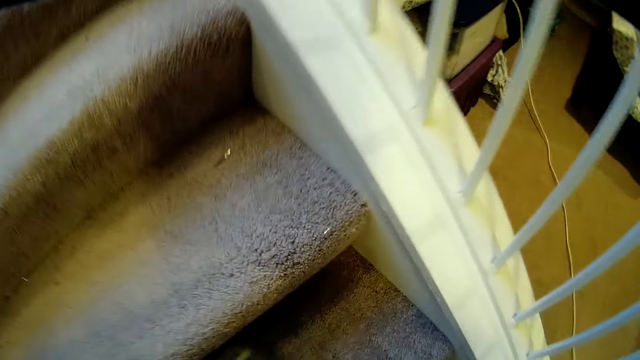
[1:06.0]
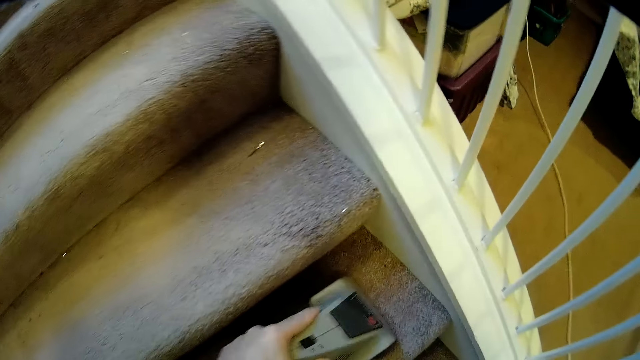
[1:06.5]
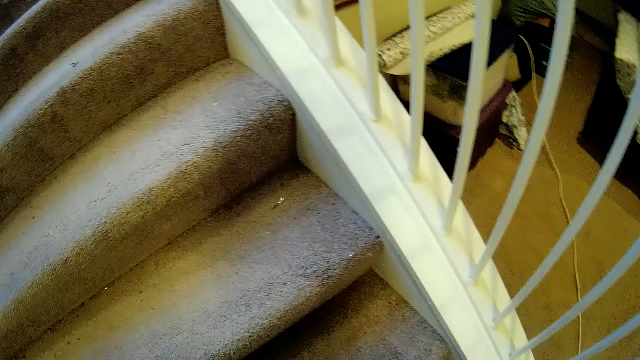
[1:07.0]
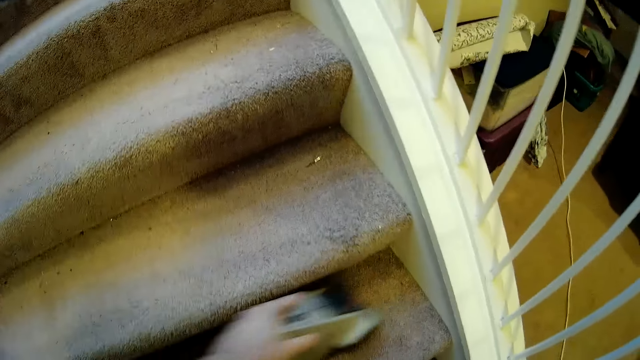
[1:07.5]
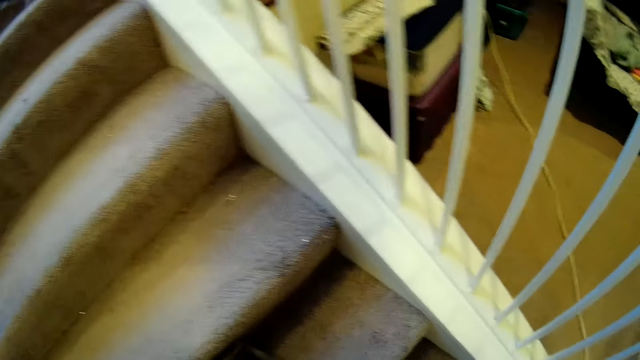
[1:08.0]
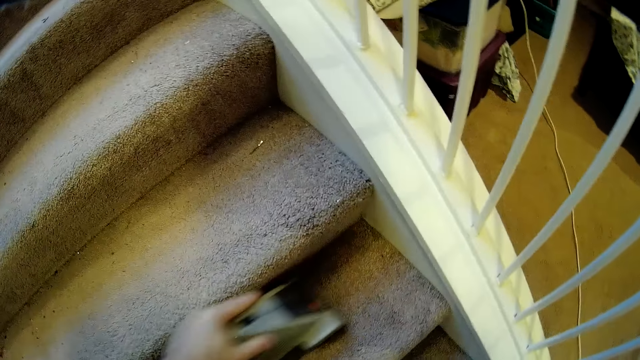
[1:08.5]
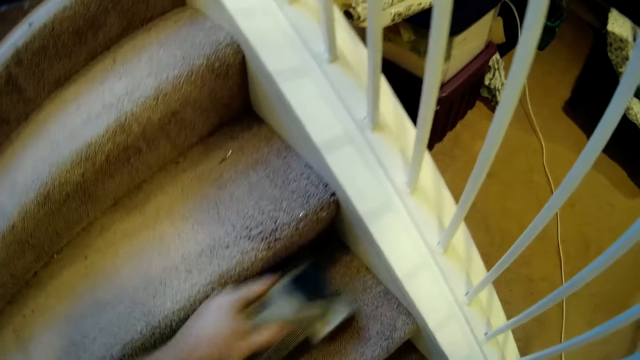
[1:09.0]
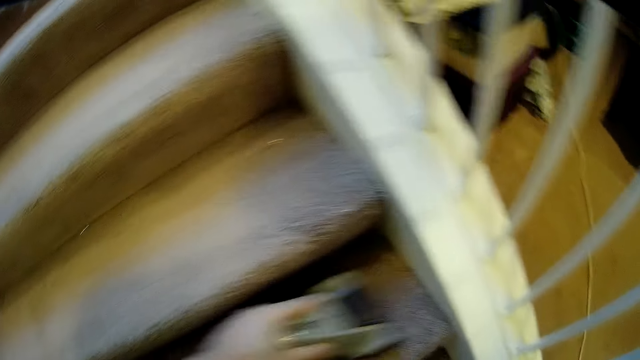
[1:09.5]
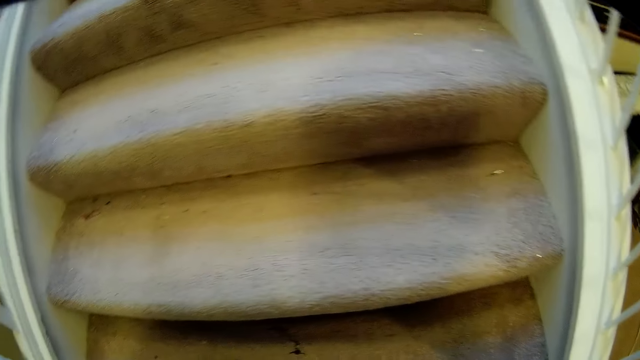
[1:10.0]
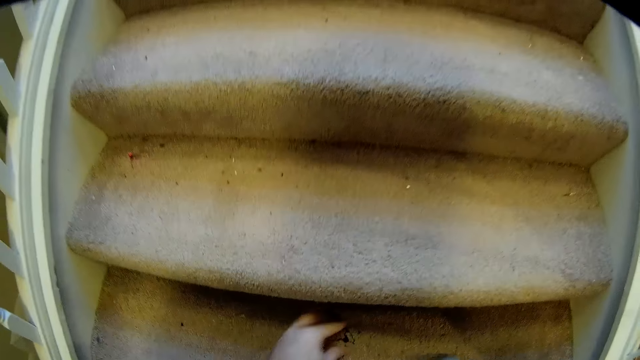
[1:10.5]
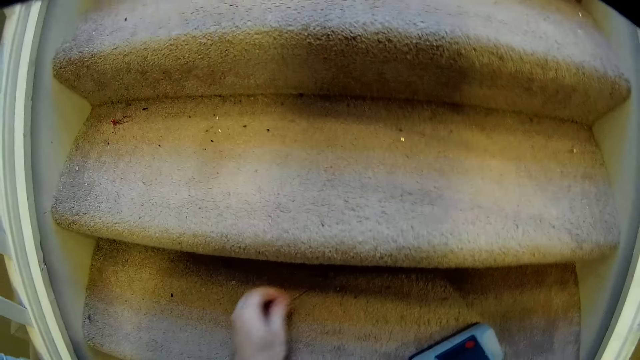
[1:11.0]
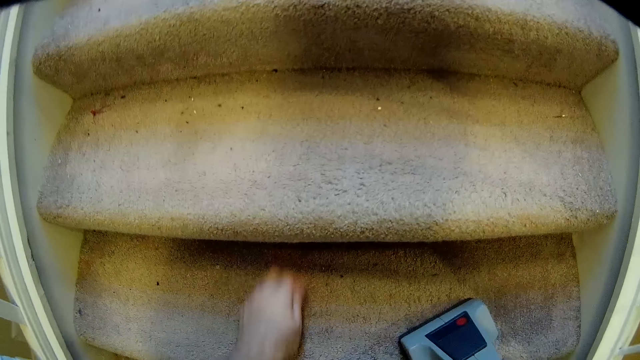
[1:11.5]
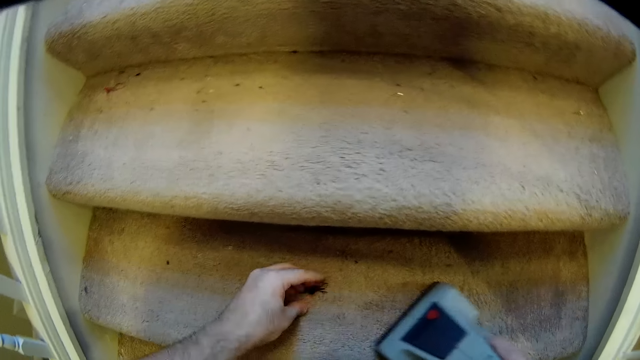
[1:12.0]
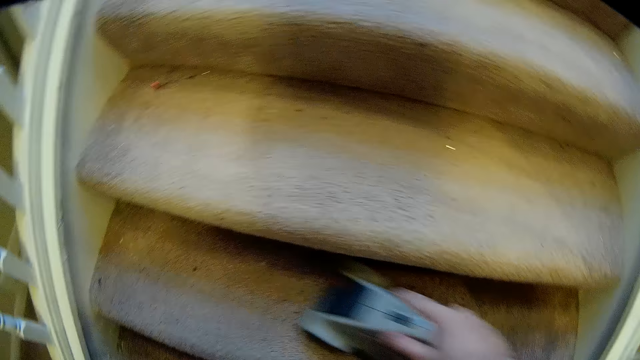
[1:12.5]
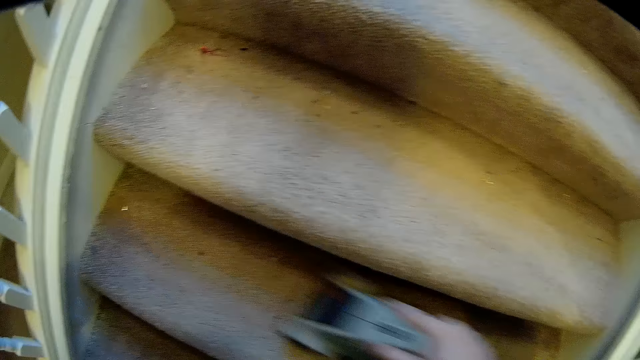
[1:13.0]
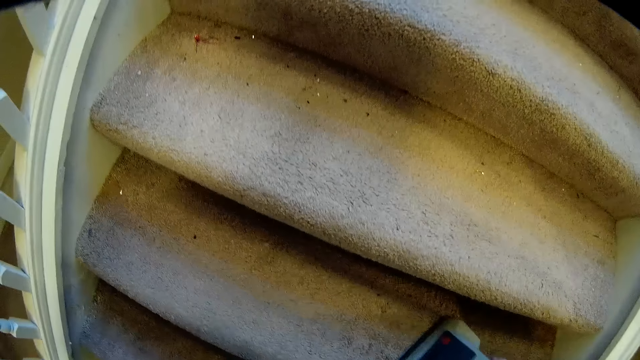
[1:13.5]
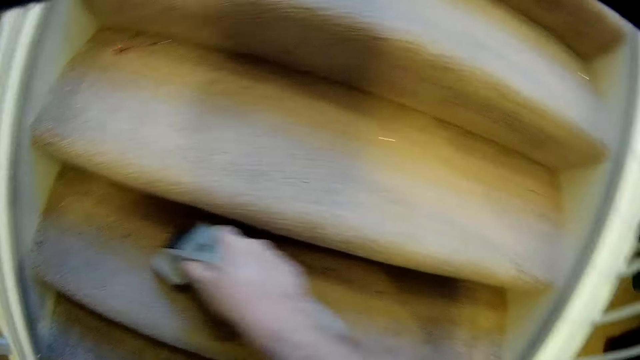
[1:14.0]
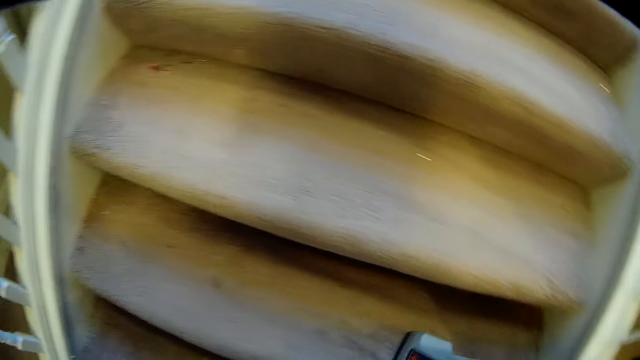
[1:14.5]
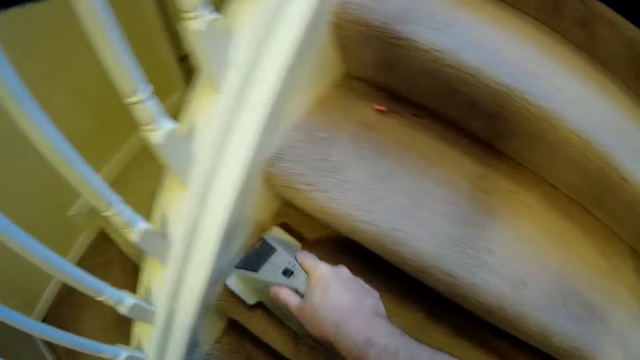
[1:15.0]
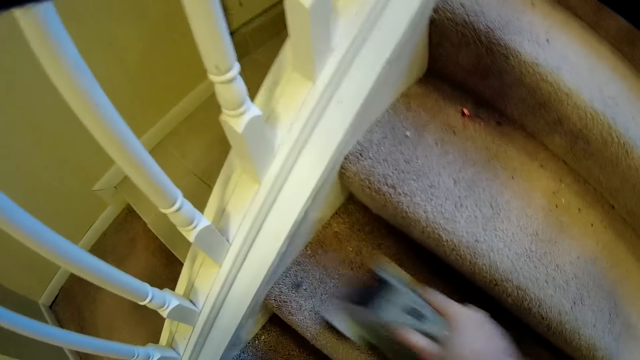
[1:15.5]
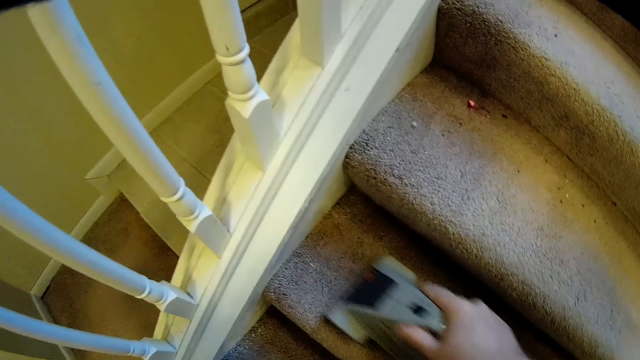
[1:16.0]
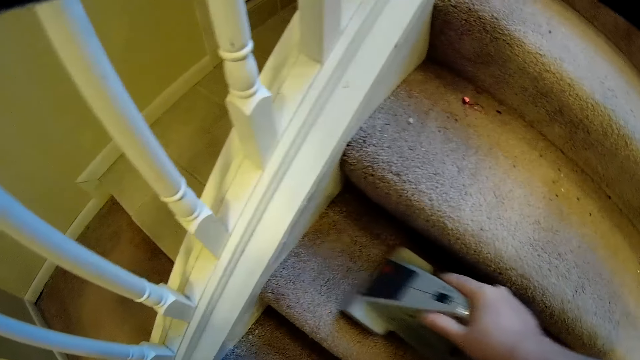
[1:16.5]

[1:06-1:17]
The camera wearer cleans the staircase with a vacuum cleaner. They pick dust from the staircase. They clean the staircase with the vacuum cleaner.

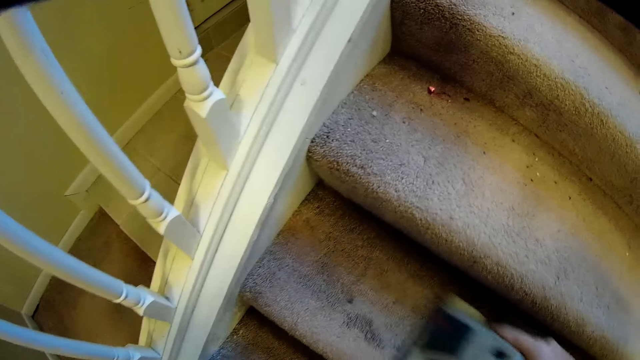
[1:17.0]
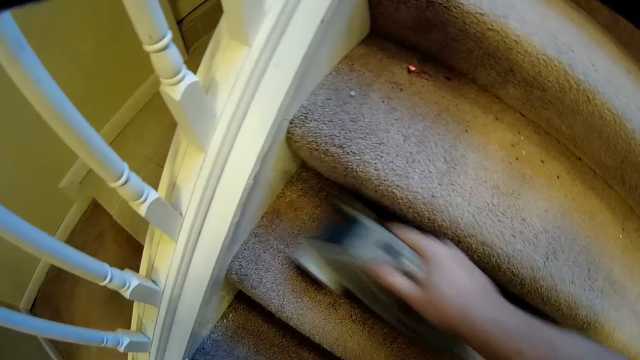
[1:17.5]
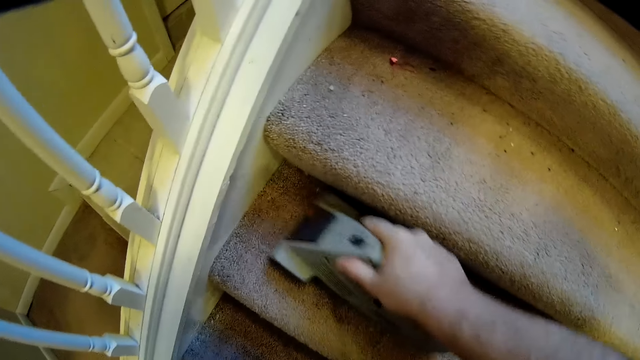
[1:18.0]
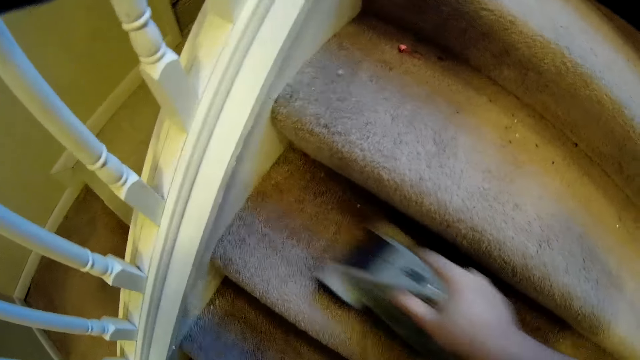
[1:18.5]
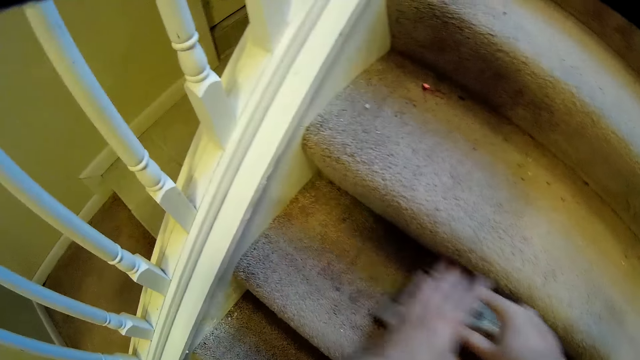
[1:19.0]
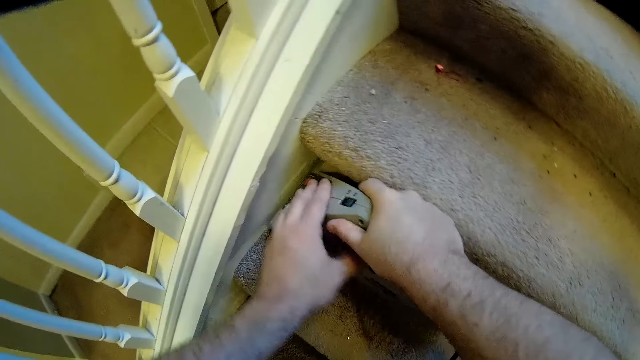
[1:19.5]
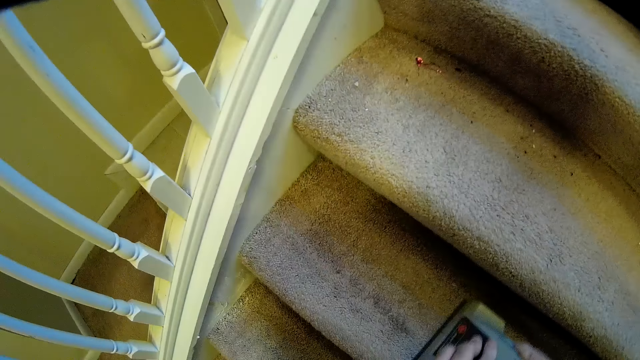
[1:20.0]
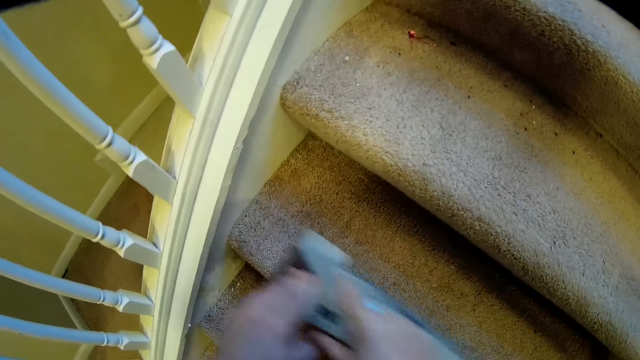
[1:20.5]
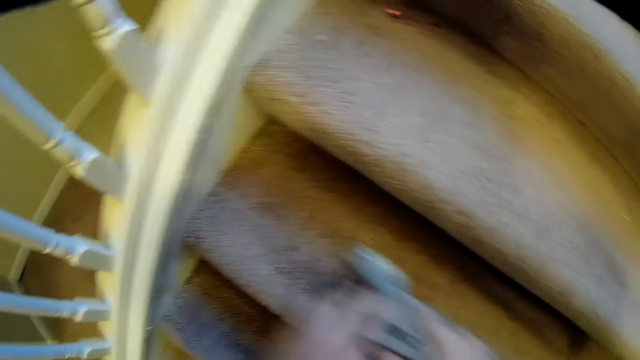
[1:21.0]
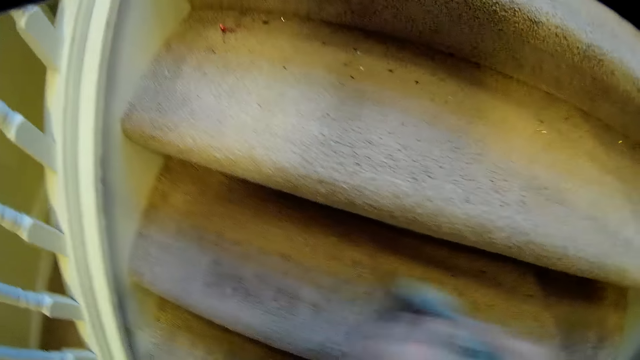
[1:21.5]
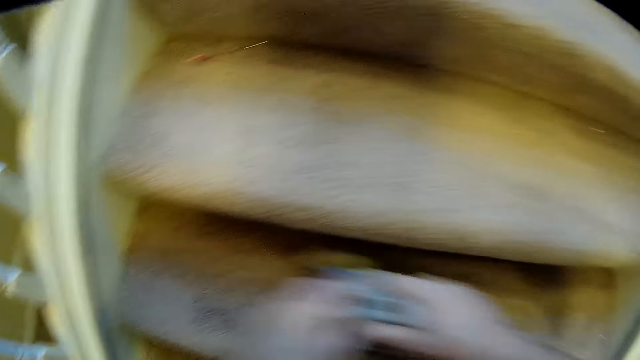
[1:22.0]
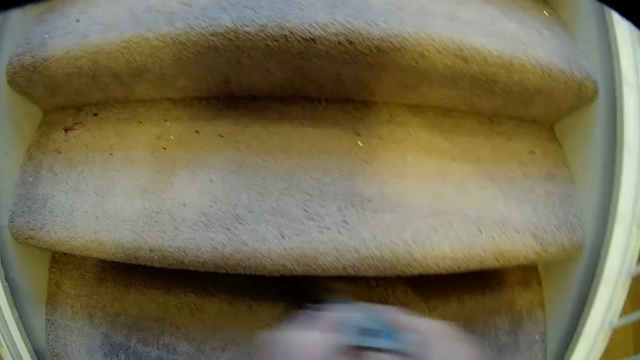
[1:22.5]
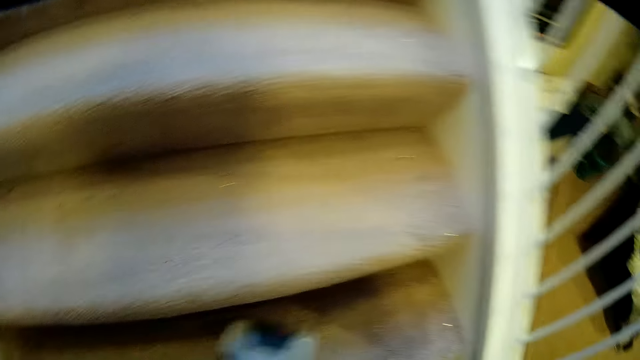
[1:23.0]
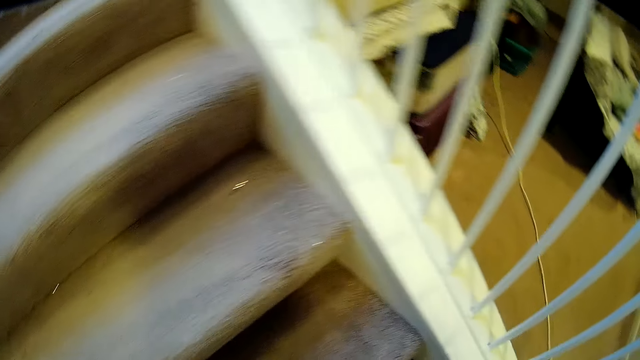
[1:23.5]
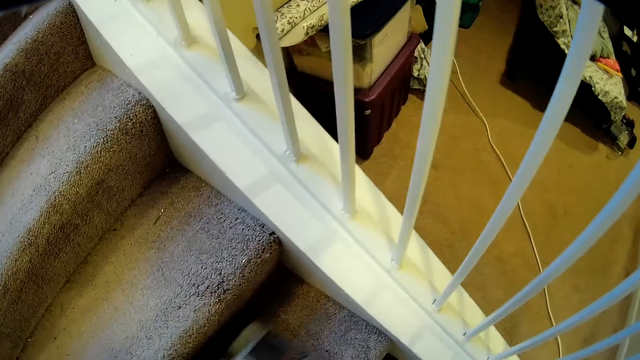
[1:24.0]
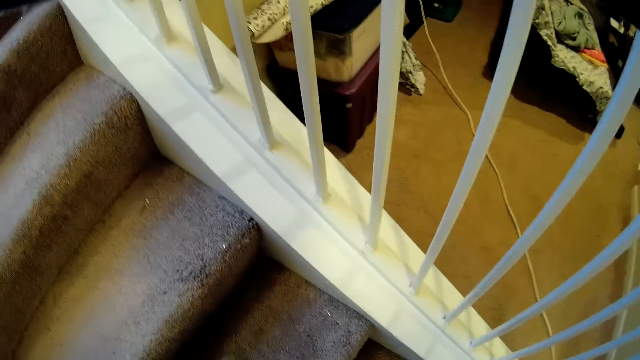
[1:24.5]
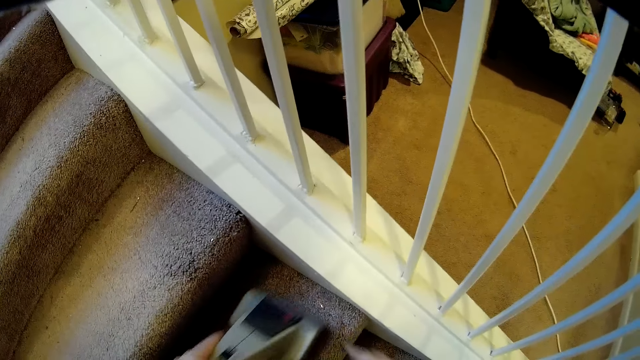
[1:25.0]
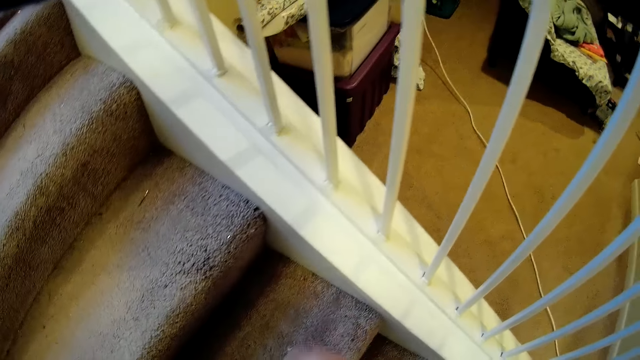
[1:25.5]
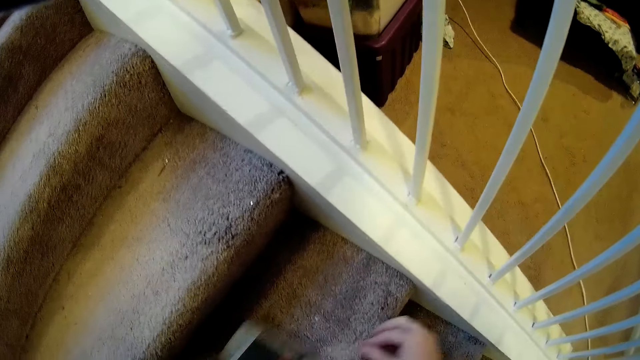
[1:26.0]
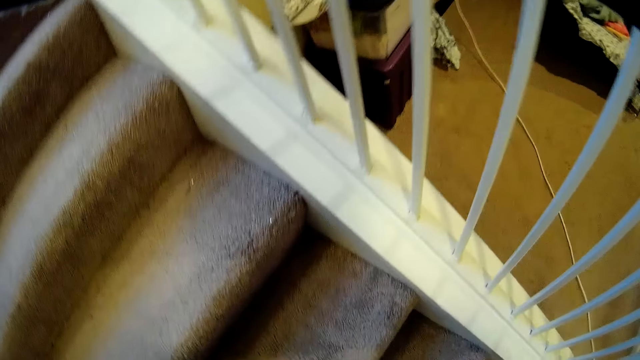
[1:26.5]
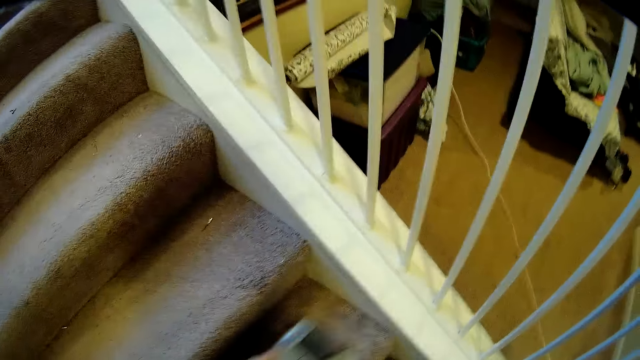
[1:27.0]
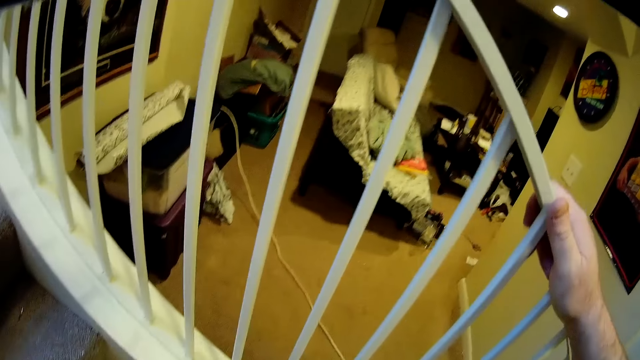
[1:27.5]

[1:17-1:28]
The camera wearer holds the vacuum cleaner with both hands. They pick dust from the staircase. They clean the staircase with the vacuum cleaner.
